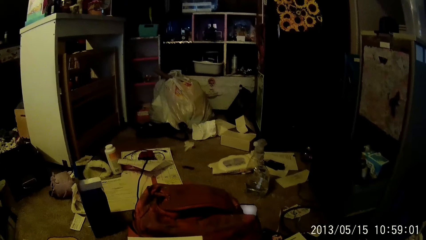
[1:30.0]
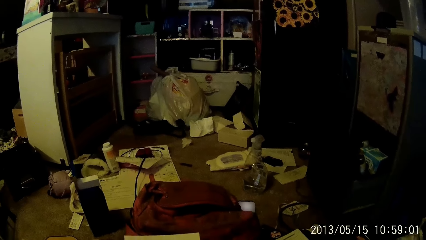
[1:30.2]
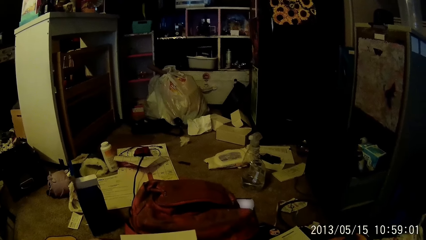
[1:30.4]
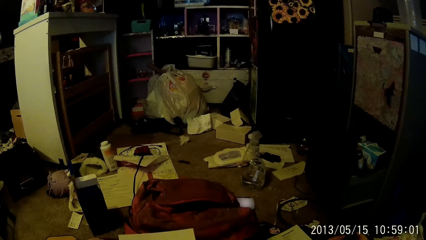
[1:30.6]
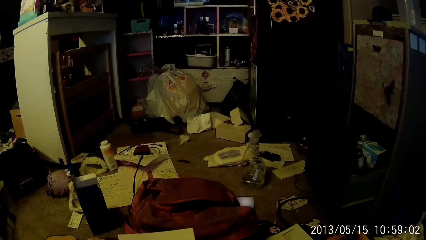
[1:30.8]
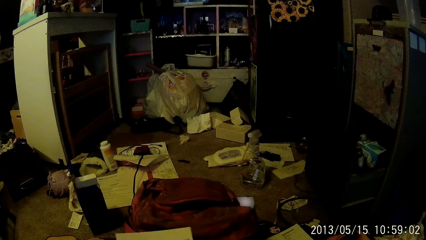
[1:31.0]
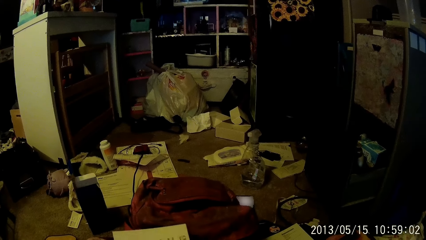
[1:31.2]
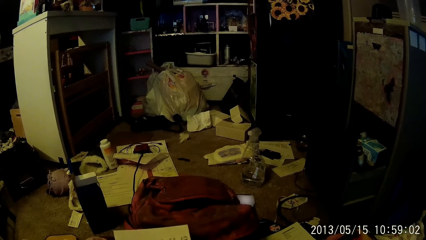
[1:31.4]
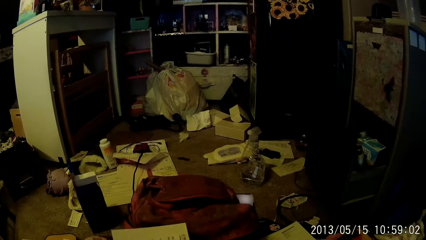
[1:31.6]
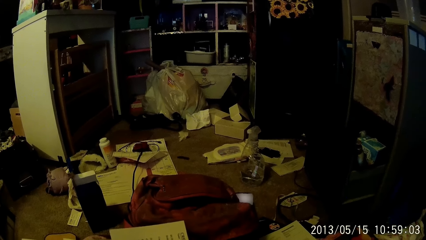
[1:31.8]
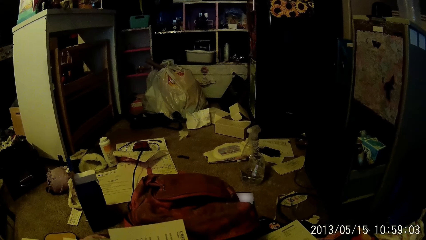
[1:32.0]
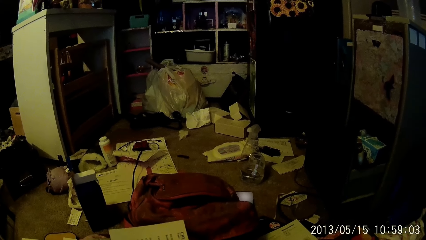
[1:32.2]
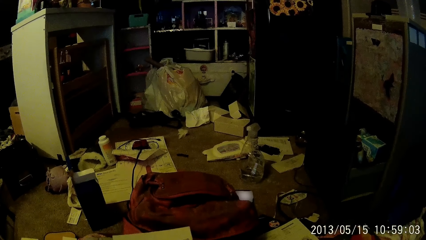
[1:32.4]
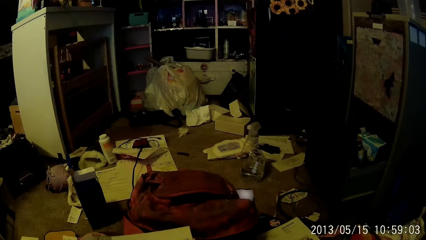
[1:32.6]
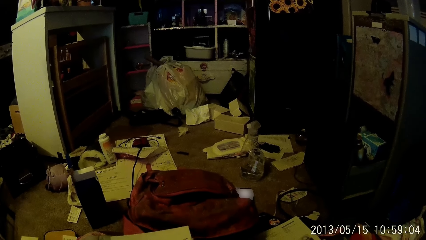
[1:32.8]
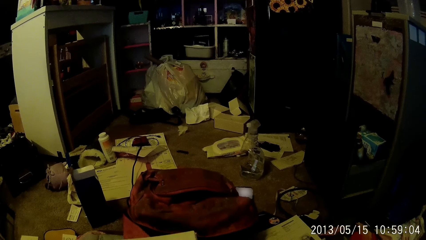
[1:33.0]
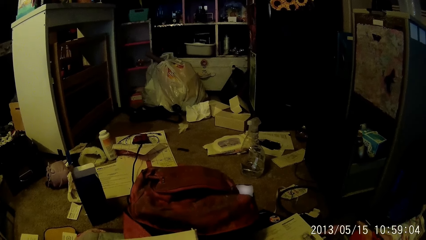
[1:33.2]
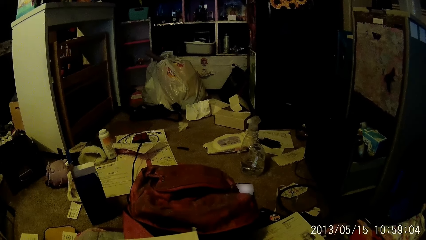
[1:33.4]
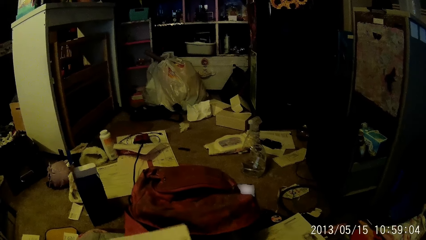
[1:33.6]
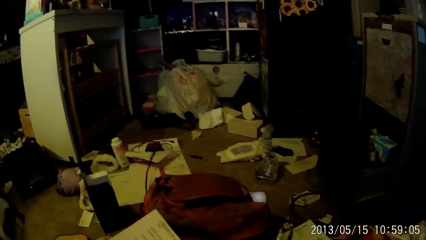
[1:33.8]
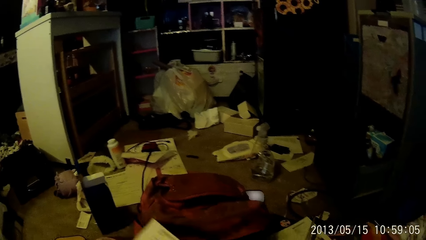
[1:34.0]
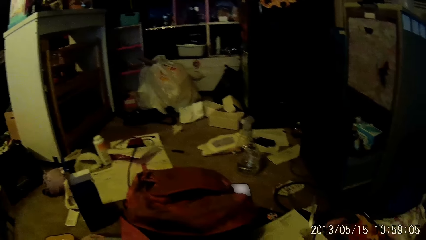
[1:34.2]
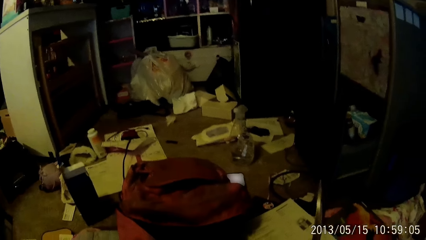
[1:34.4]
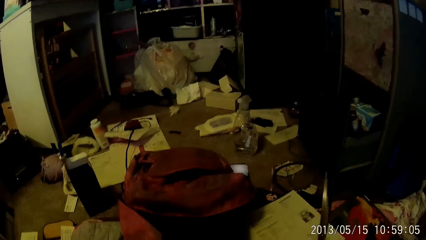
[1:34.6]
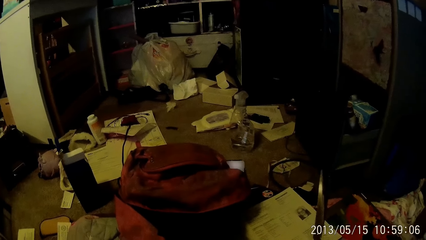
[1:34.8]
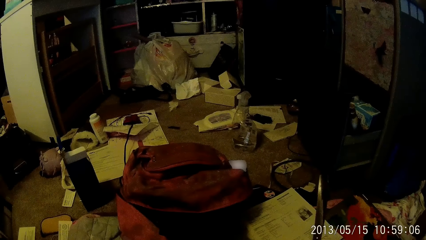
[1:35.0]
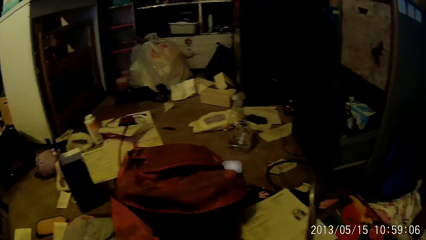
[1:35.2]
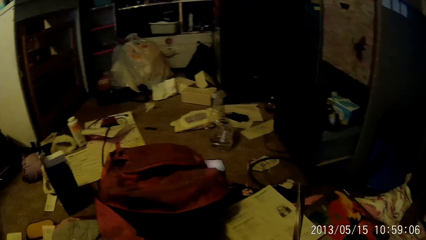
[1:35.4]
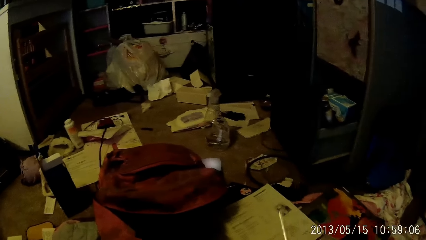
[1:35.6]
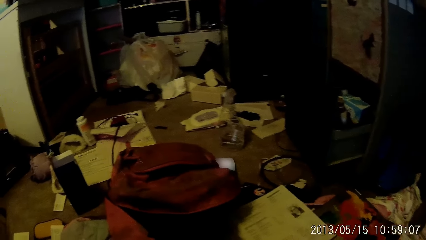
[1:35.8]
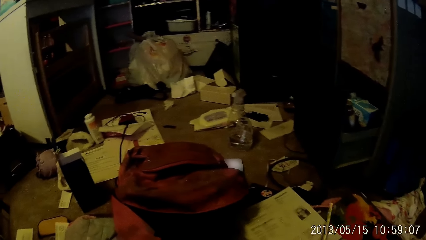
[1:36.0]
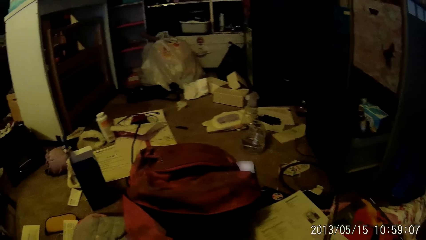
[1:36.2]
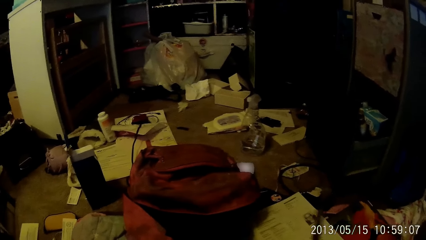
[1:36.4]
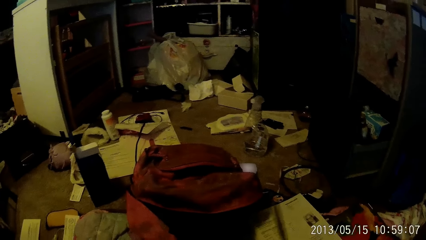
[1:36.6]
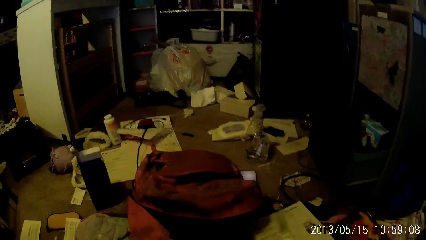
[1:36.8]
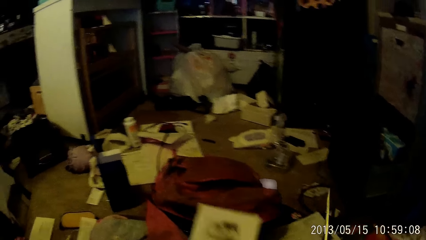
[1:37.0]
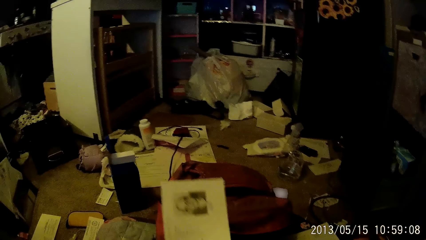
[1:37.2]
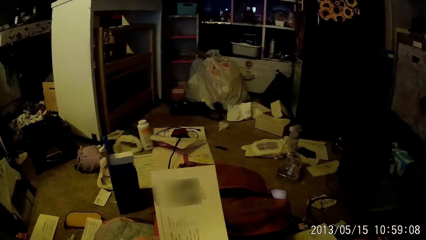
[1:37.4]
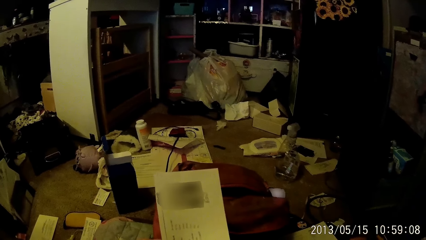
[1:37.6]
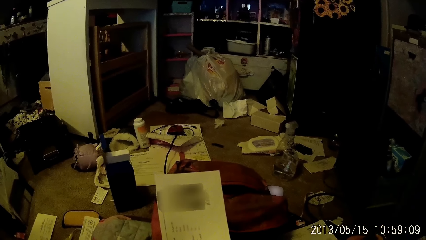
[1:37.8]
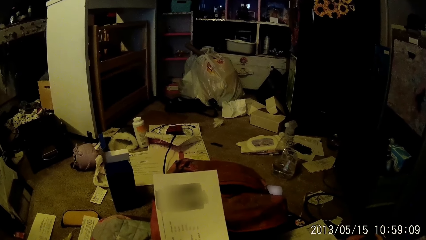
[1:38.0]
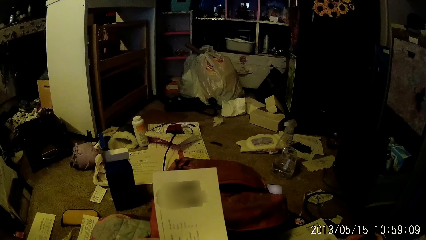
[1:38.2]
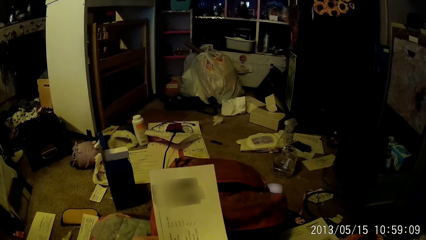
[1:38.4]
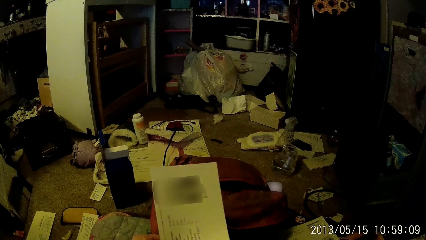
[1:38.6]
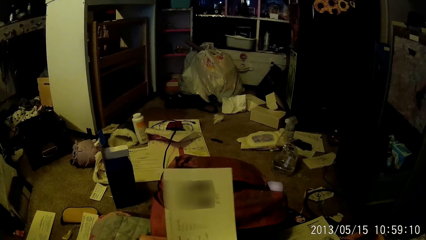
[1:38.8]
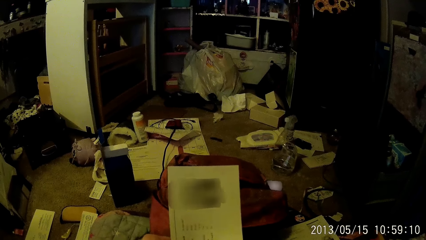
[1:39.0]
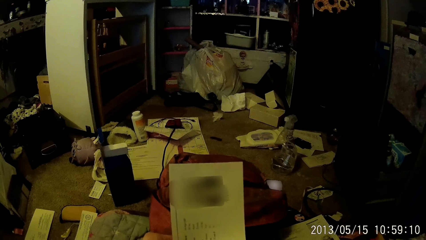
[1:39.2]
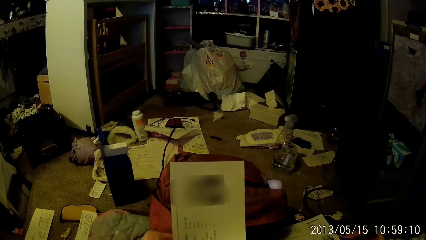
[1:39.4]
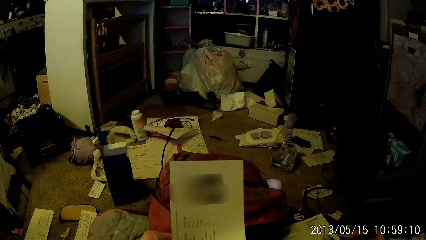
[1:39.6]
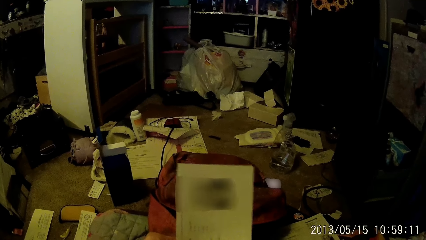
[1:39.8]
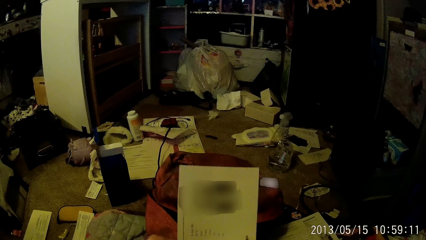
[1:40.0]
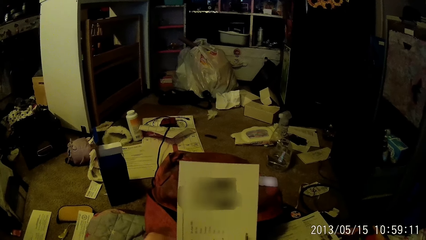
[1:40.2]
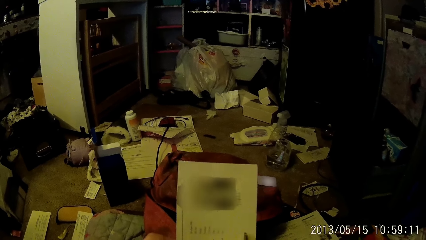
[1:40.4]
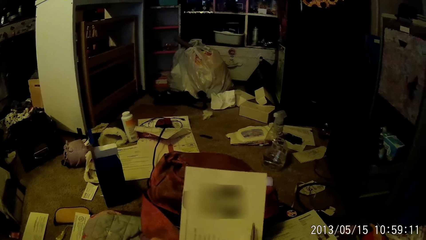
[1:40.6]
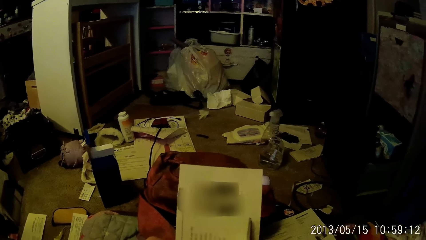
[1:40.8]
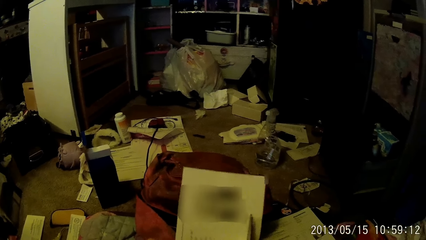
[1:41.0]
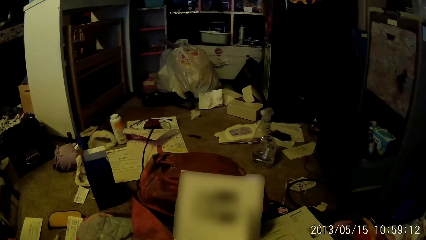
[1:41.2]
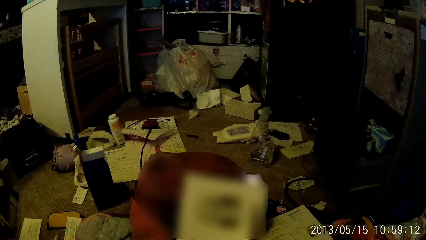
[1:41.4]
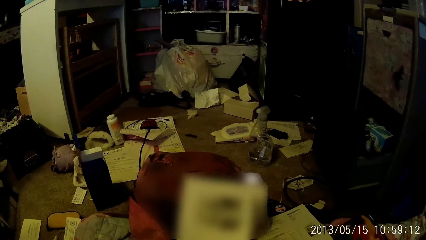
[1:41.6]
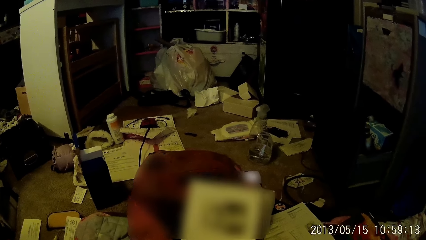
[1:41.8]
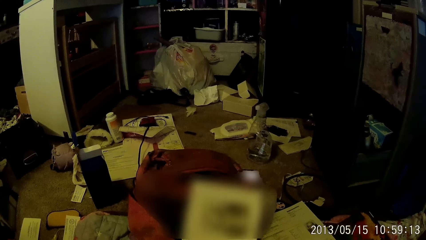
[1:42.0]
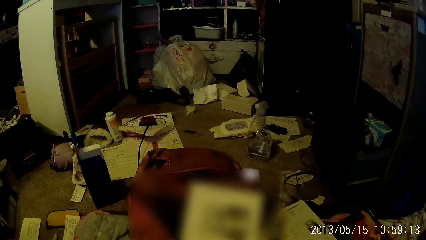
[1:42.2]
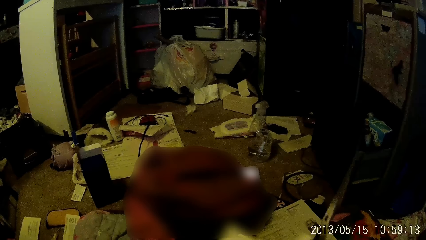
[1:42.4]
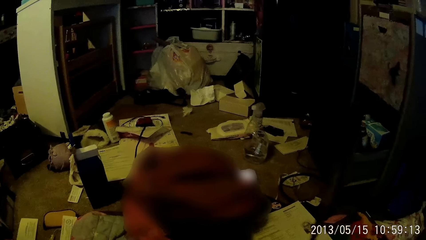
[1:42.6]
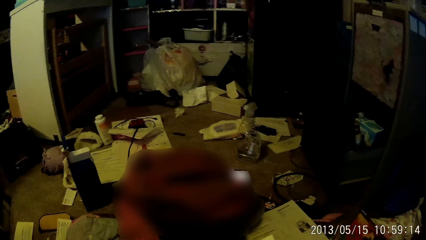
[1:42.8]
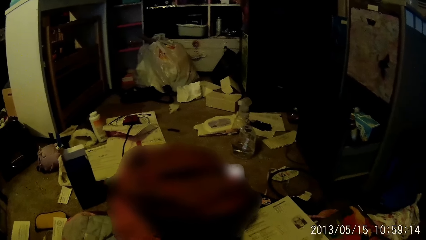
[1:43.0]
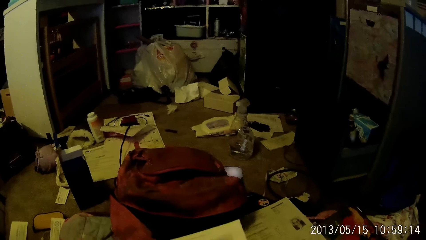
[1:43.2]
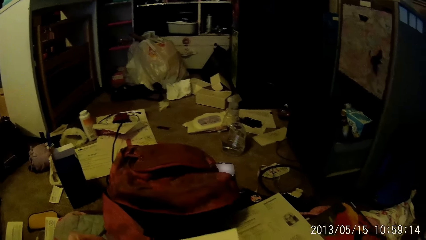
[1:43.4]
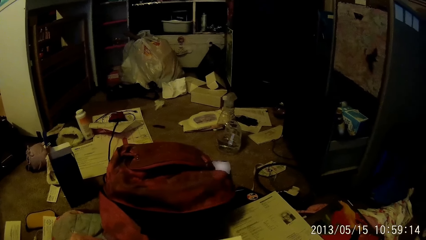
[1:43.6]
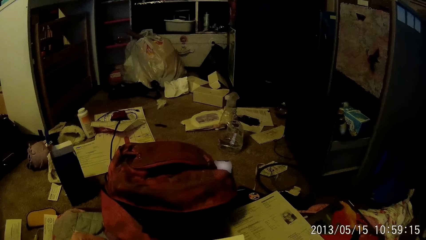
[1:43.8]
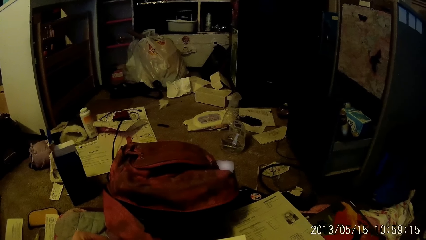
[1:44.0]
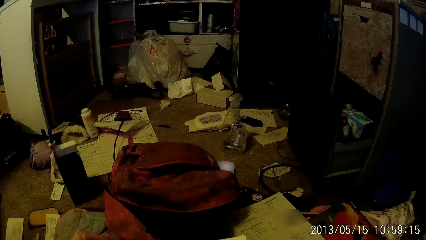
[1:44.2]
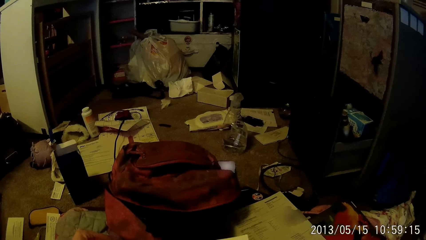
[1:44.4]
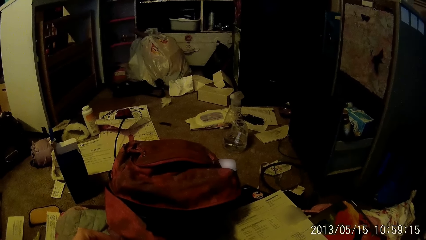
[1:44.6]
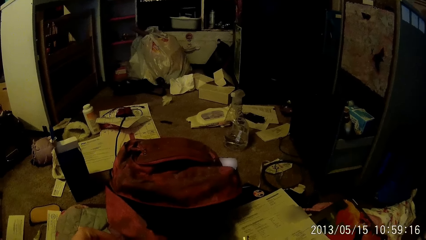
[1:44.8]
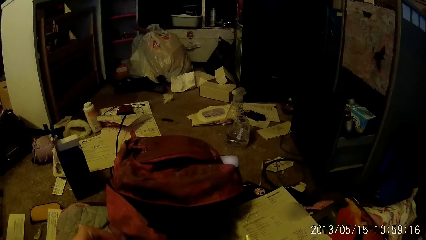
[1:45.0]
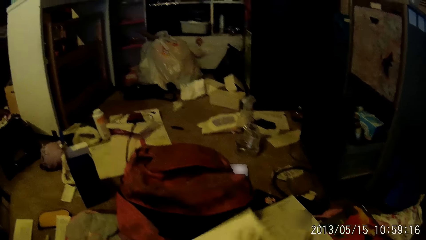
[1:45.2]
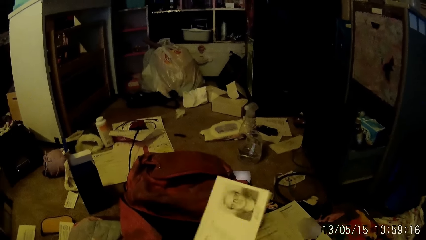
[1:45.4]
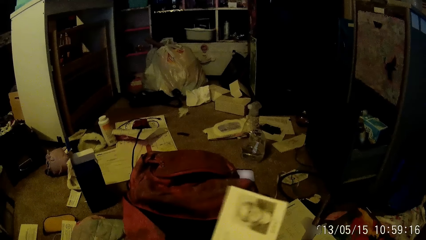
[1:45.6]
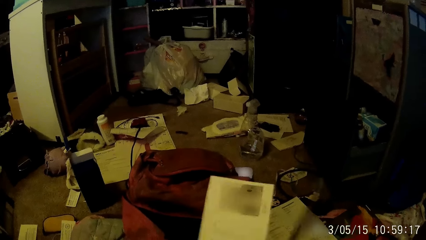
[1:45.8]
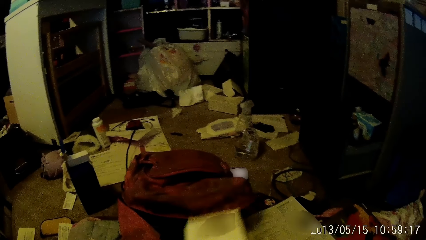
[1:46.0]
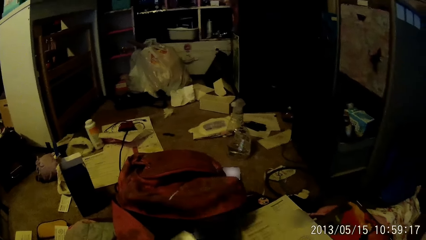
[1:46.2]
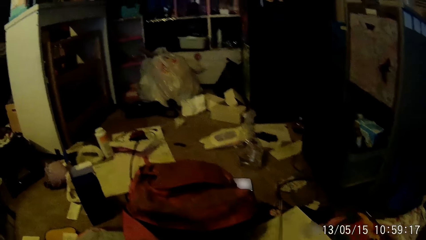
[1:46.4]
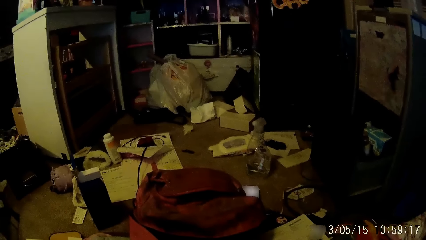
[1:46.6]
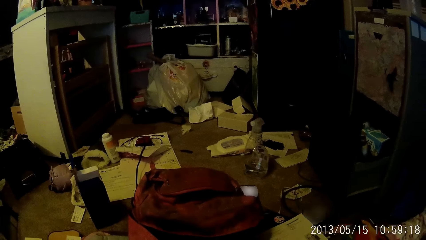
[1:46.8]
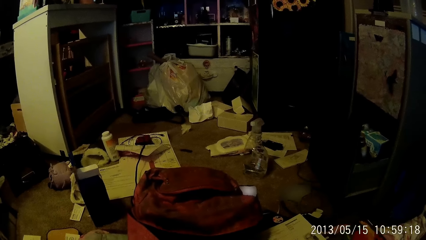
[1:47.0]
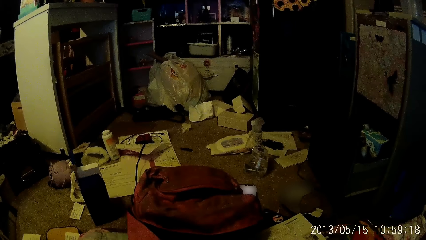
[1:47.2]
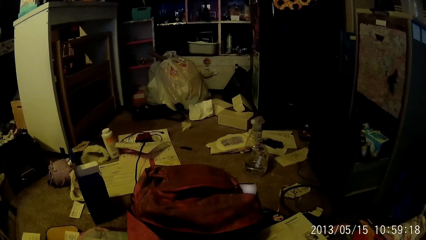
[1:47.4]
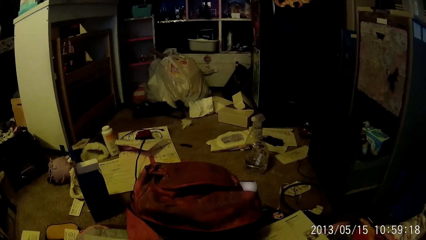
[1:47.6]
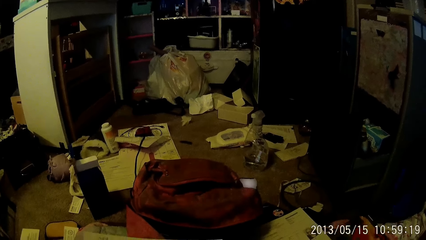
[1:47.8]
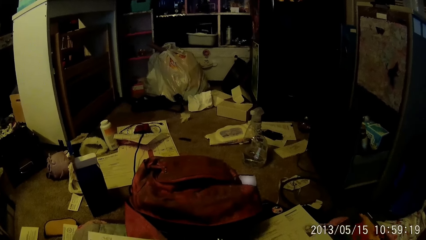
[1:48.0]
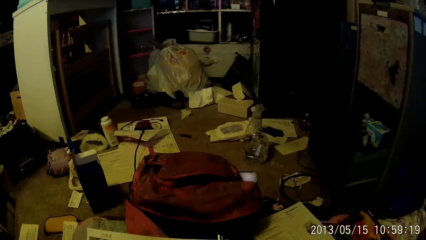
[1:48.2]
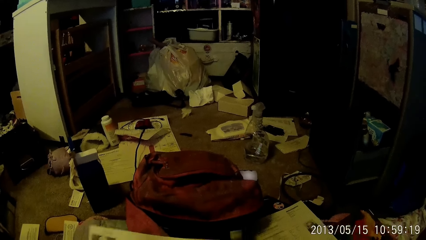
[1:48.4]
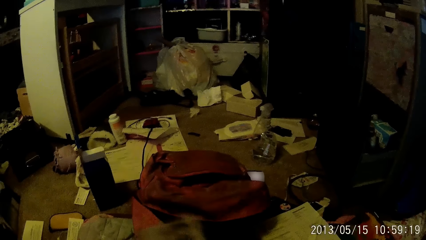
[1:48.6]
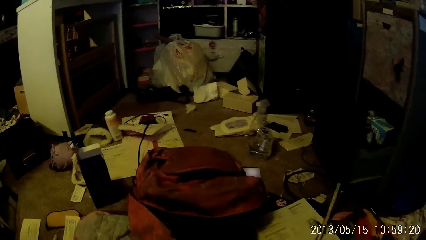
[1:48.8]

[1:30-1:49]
The camera wearer looks around. He reads the paper. He holds the paper in his left hand.
